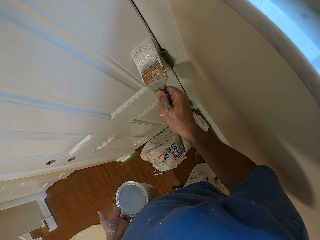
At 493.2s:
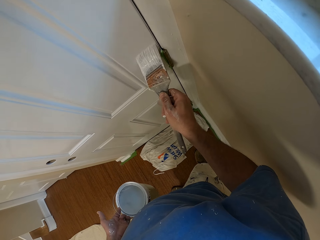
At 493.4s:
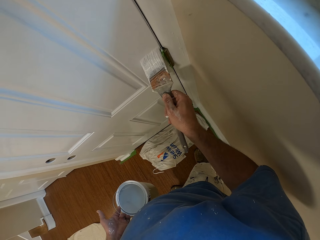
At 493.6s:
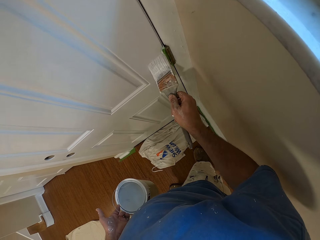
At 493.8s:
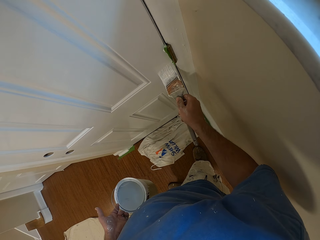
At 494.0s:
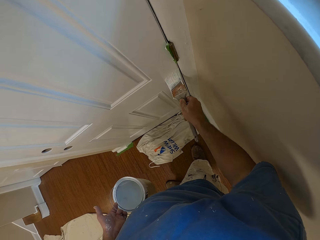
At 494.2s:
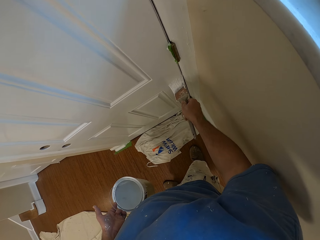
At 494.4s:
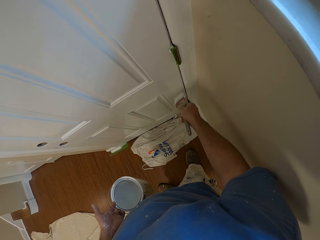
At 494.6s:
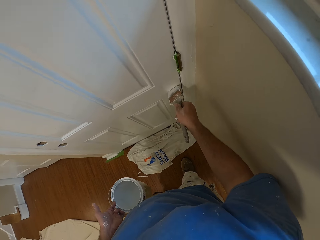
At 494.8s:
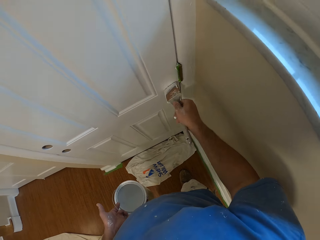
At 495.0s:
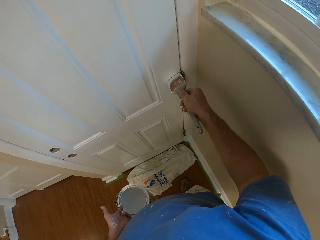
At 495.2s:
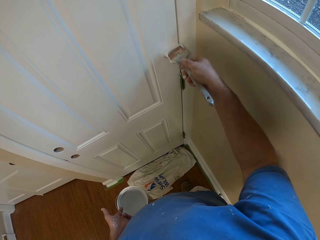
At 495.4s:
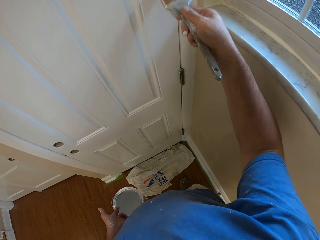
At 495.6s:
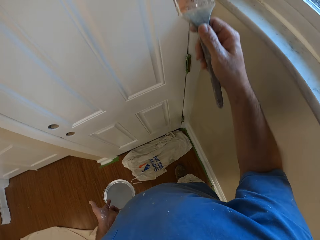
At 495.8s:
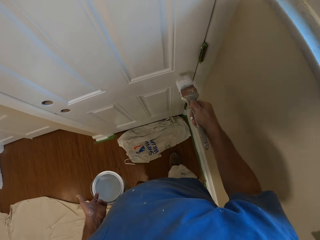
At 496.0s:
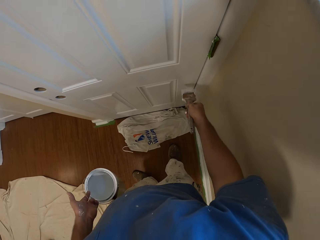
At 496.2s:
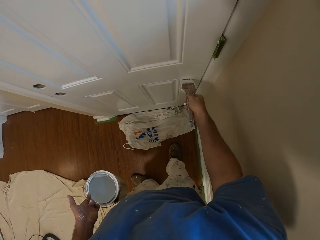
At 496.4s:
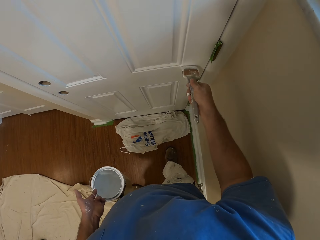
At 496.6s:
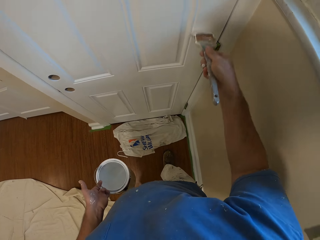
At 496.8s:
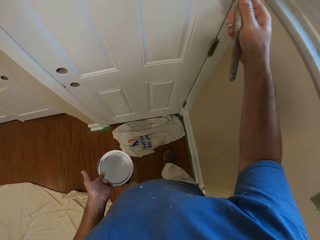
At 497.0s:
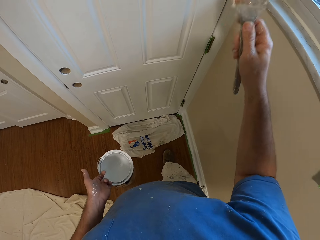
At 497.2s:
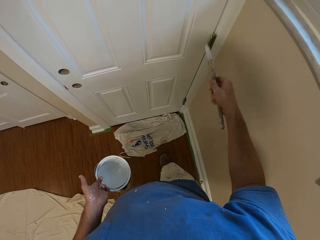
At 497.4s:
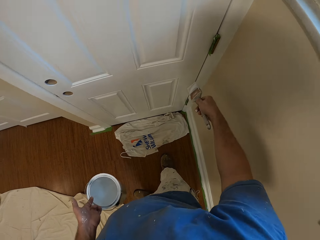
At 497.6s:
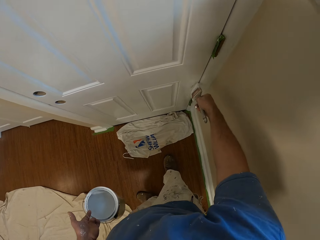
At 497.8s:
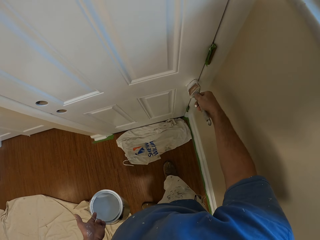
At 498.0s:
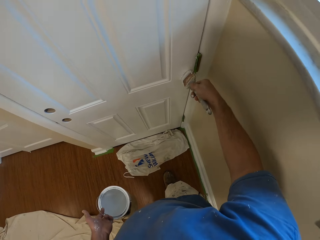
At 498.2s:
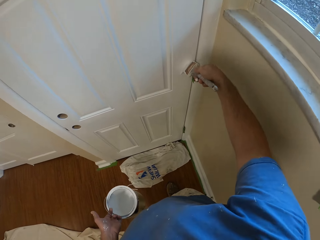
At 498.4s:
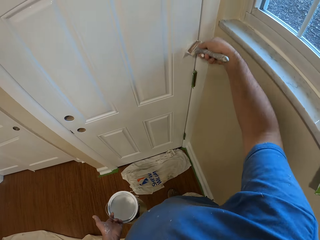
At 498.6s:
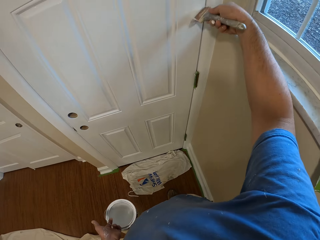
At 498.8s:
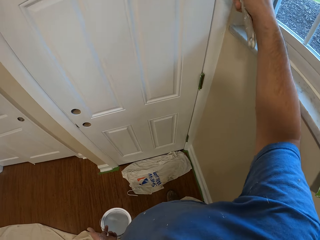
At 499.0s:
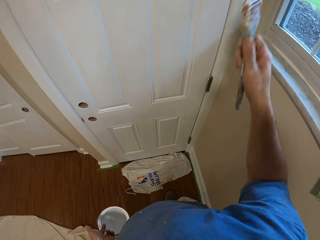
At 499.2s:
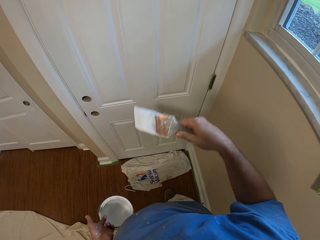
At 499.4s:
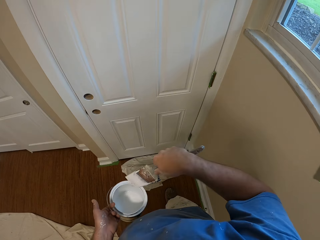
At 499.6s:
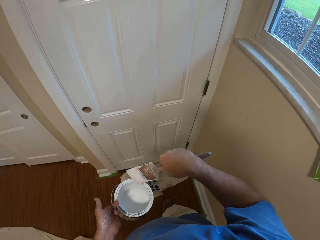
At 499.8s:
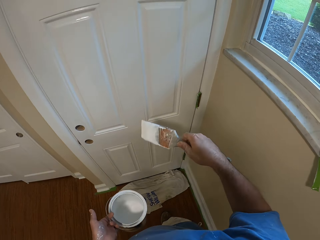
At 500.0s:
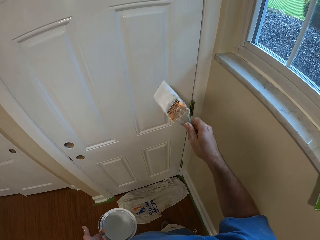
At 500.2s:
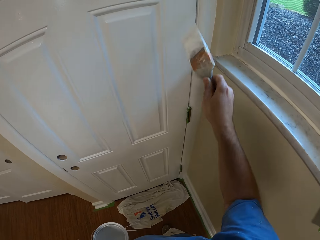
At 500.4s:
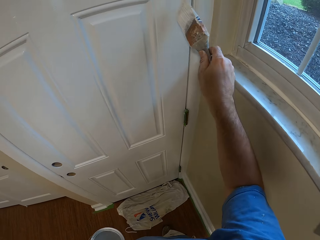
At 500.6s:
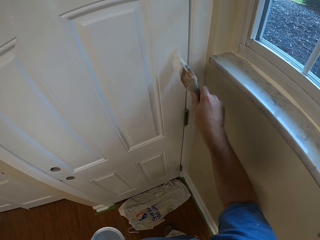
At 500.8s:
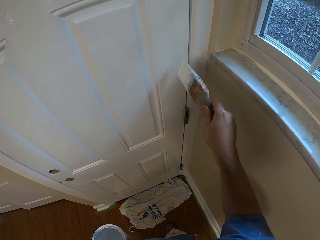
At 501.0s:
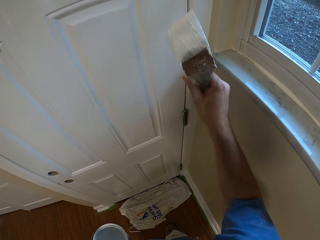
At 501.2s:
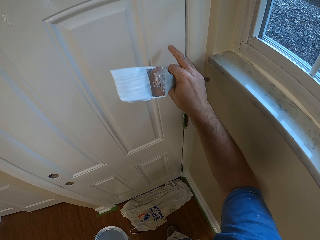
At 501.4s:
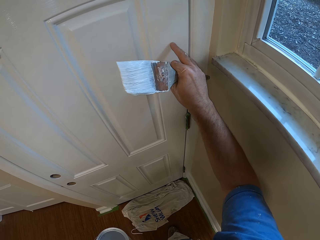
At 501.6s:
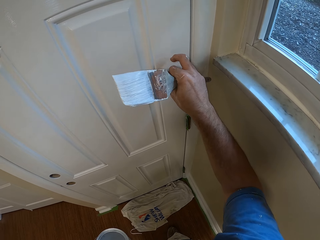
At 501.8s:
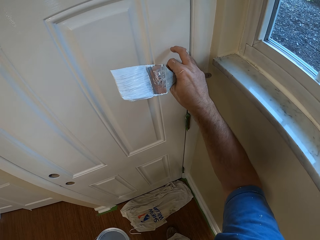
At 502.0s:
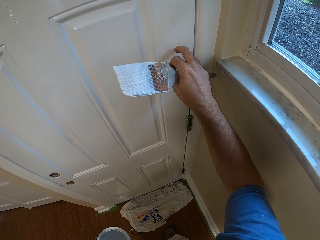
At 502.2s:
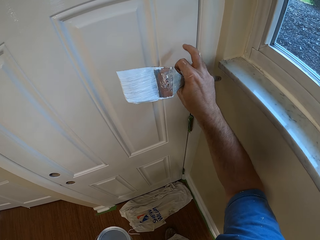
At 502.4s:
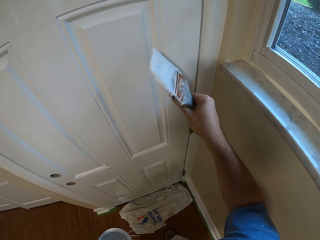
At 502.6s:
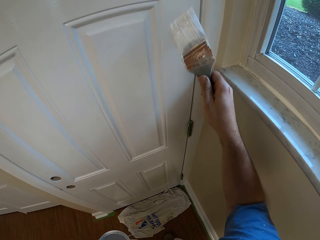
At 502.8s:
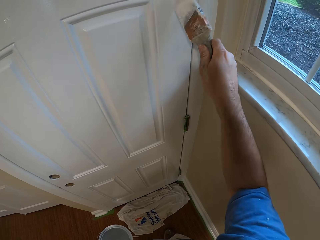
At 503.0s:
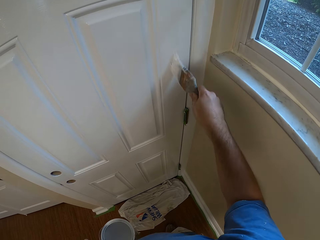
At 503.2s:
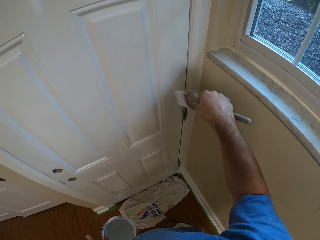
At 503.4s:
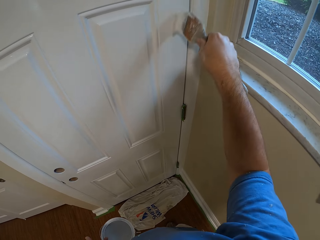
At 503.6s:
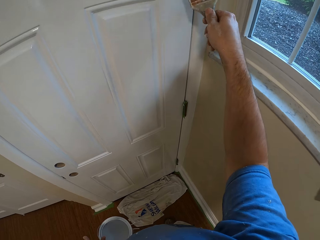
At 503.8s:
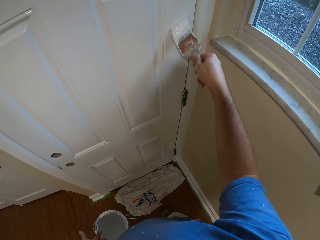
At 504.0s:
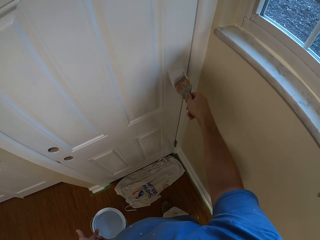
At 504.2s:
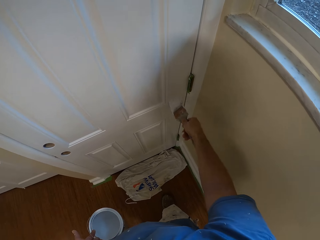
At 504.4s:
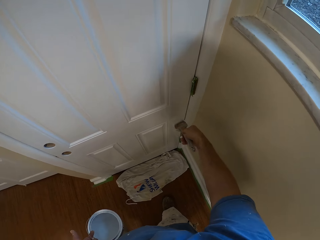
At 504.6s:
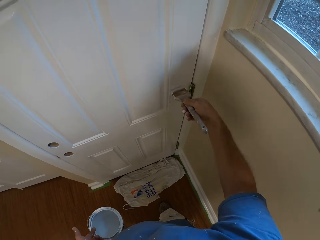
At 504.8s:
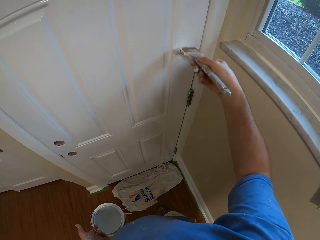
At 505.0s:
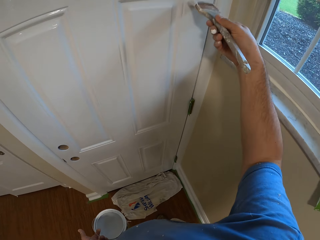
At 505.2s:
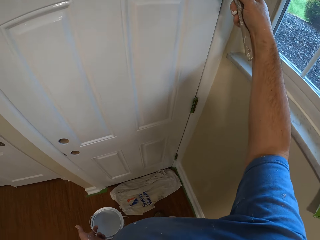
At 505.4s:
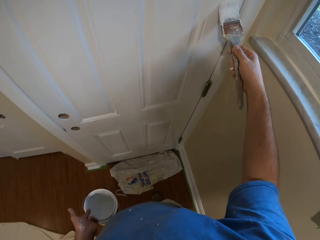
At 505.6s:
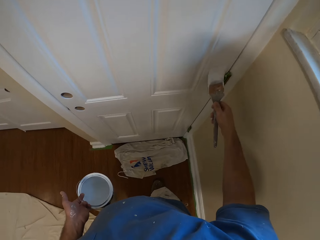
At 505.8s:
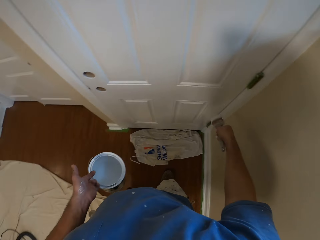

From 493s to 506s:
The camera wearer touches the door. He cleans paint off the door with his hand. He paints the door with a brush.

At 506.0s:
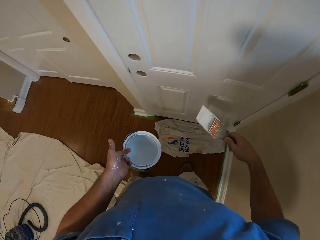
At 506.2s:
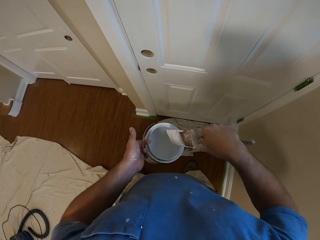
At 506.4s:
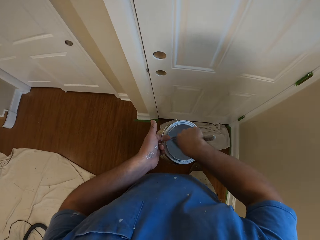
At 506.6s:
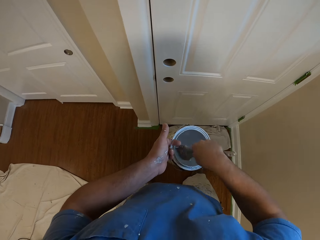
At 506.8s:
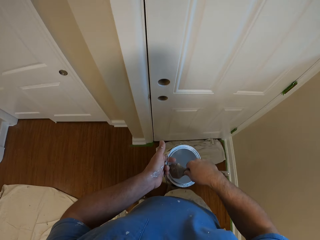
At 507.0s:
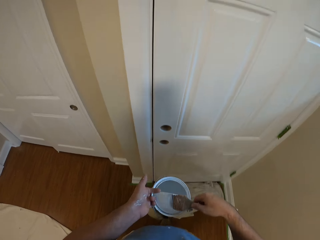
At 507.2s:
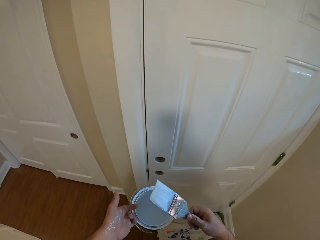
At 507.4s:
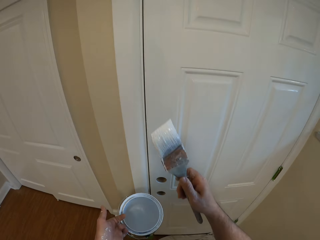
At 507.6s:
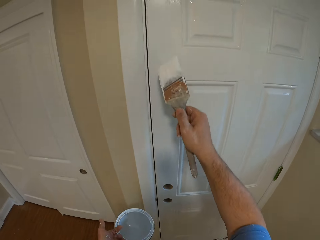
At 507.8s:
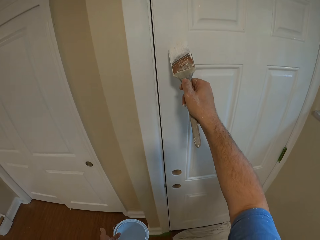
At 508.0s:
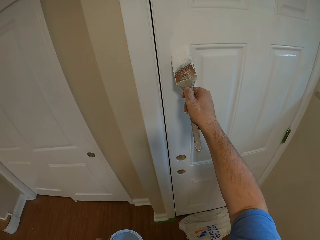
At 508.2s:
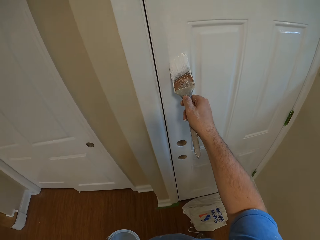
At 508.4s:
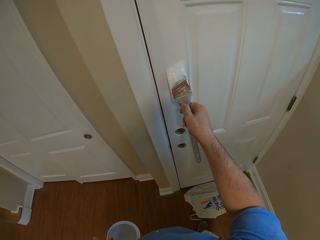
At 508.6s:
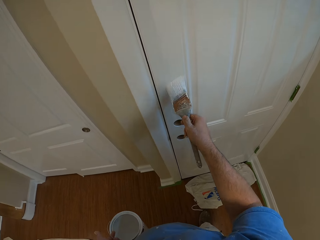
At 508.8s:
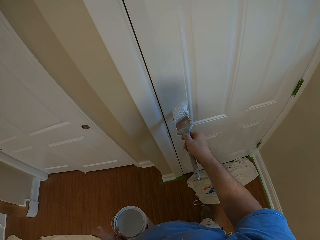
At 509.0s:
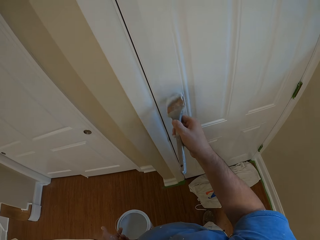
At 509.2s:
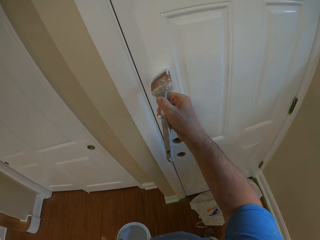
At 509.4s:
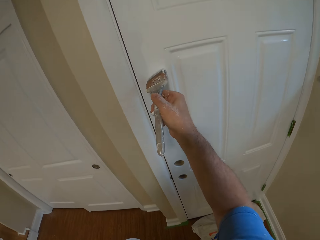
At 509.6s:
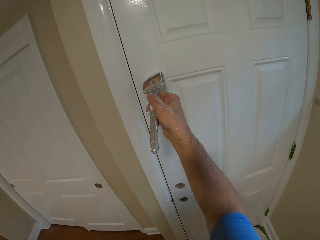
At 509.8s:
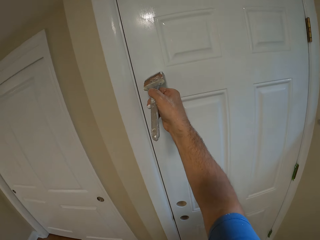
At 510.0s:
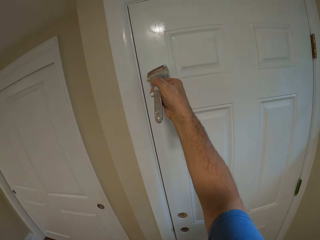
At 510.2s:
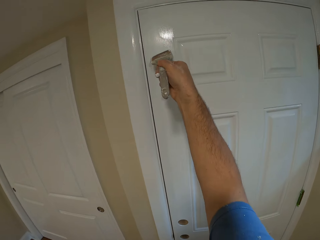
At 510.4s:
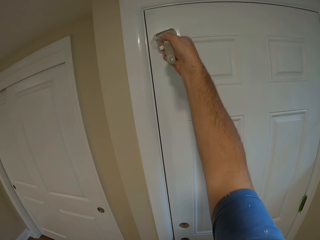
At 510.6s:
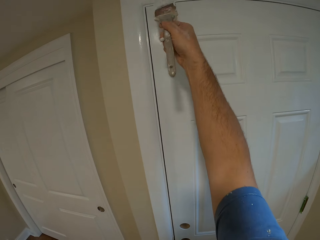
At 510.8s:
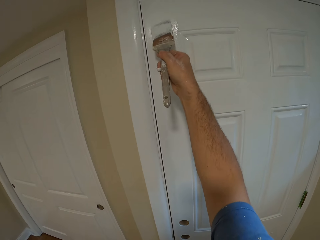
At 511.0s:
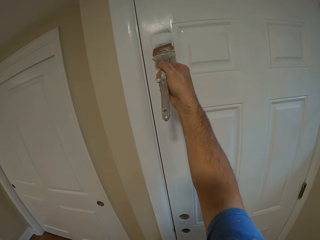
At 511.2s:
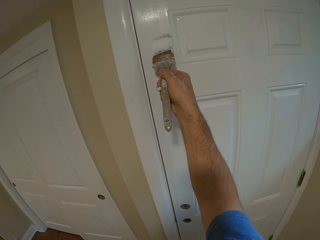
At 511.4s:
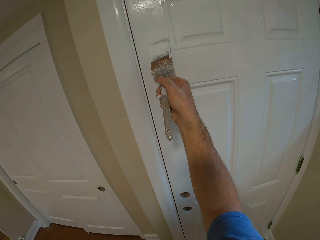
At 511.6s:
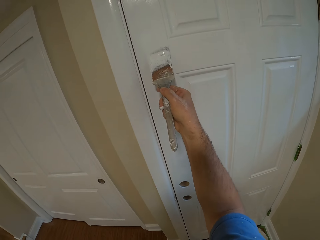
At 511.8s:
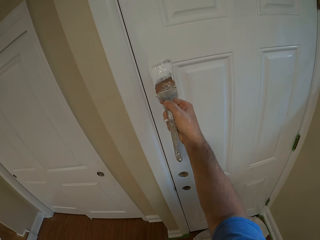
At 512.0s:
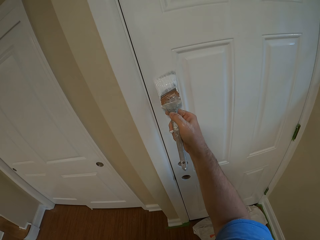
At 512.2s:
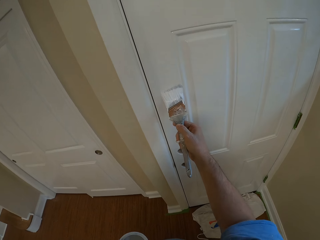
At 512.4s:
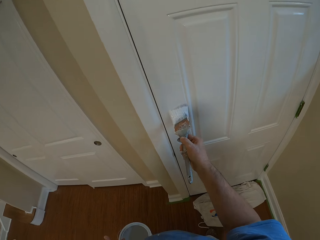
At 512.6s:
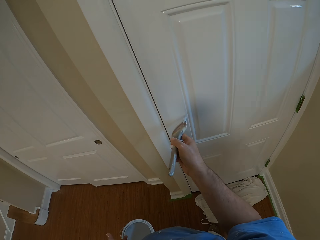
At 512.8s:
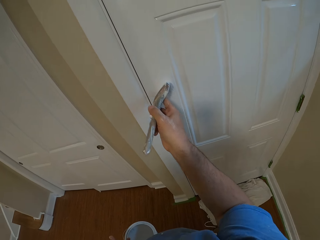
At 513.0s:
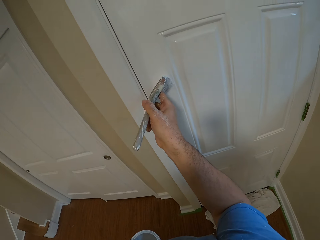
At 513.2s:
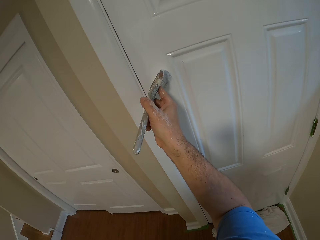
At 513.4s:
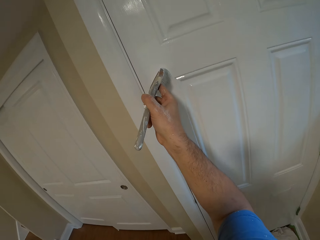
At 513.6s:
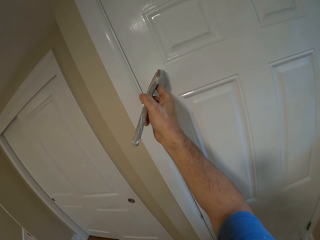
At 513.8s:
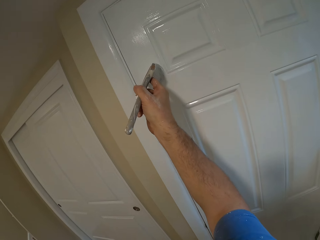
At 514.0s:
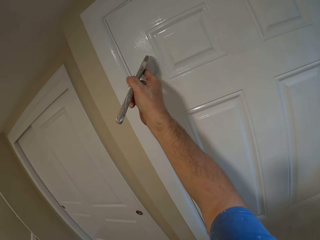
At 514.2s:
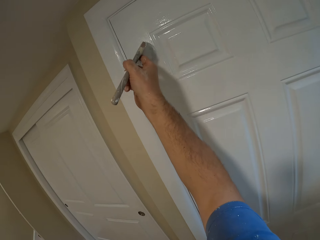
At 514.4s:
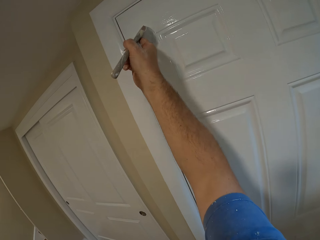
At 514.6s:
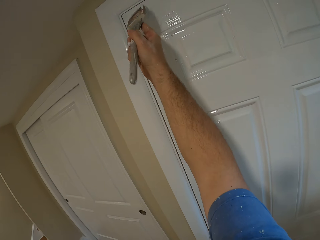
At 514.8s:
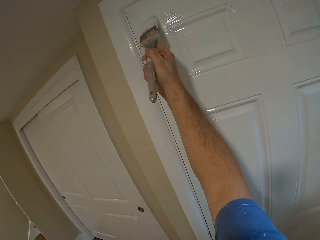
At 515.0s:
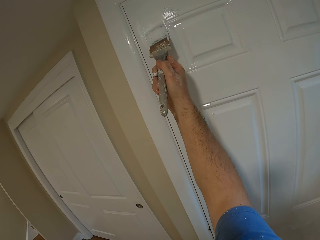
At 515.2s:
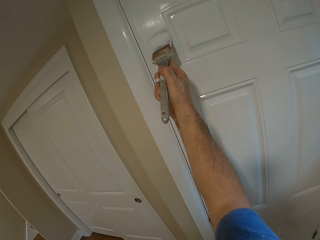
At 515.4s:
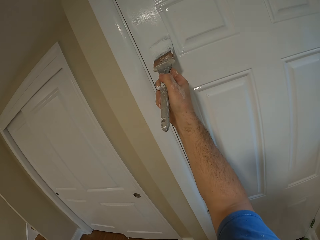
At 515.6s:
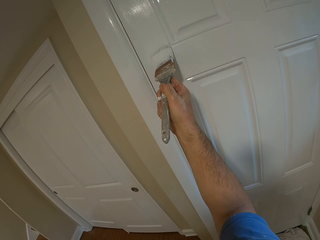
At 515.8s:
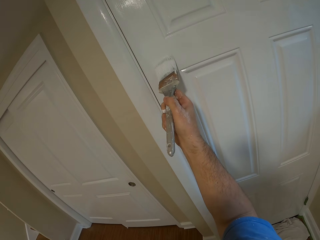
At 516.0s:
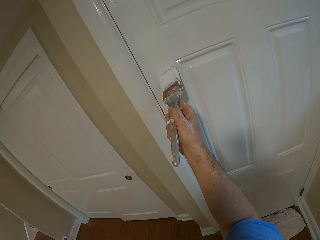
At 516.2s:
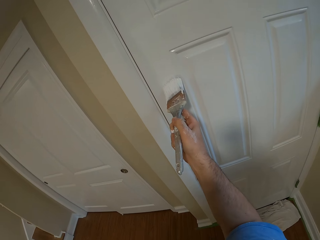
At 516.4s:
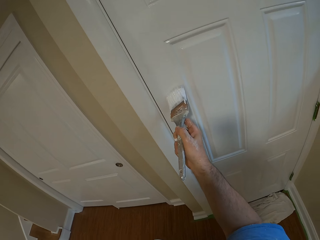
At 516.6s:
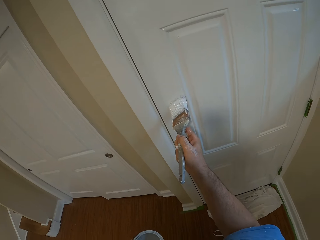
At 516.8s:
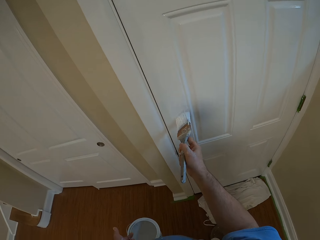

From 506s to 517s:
The camera wearer dips the brush inside the paint container. They paint the door with a brush.
